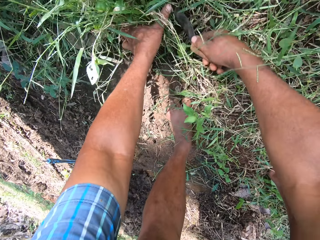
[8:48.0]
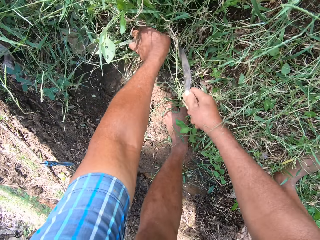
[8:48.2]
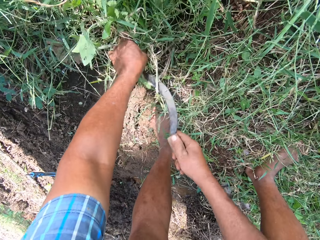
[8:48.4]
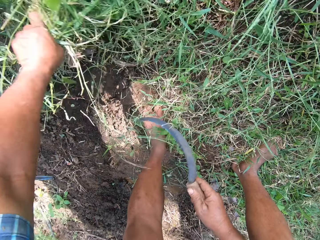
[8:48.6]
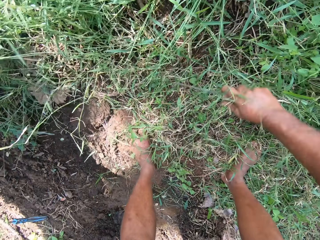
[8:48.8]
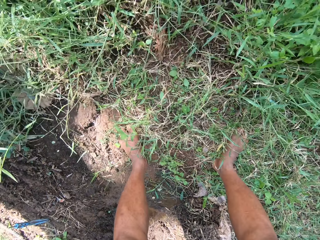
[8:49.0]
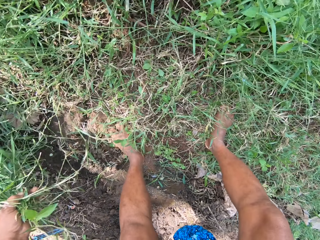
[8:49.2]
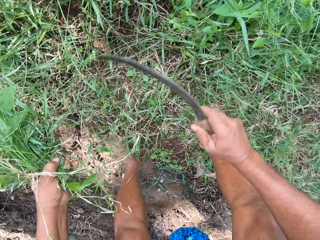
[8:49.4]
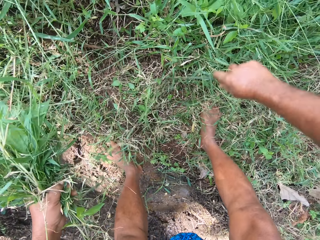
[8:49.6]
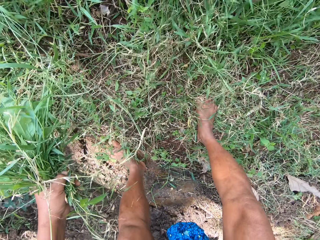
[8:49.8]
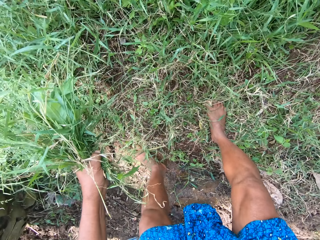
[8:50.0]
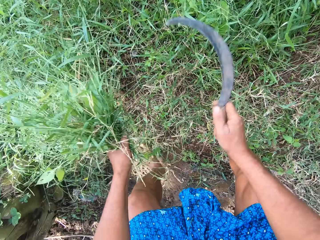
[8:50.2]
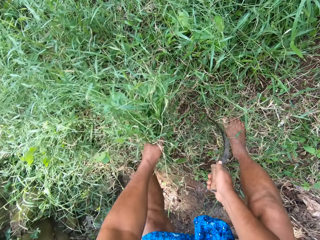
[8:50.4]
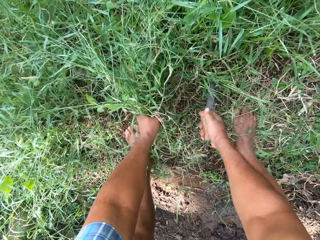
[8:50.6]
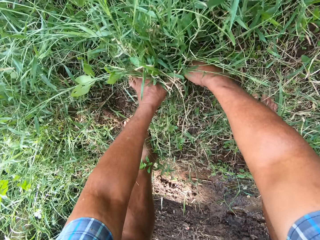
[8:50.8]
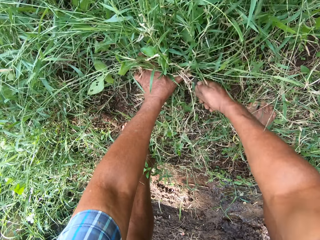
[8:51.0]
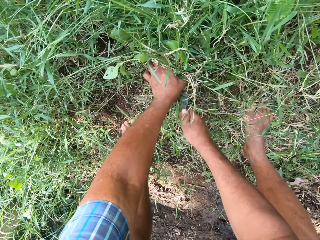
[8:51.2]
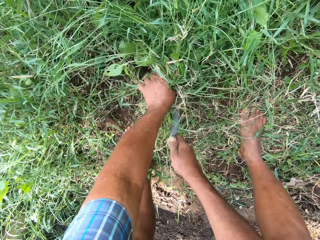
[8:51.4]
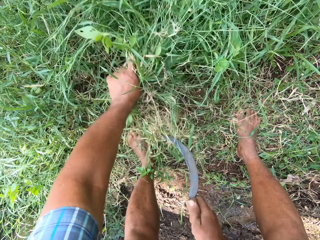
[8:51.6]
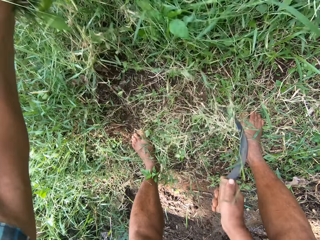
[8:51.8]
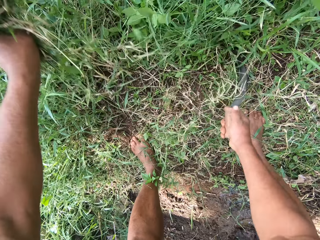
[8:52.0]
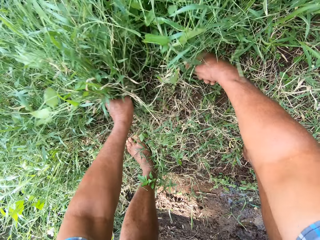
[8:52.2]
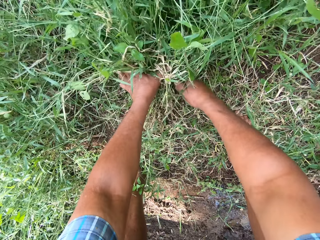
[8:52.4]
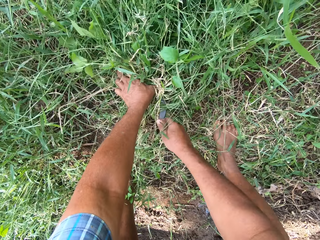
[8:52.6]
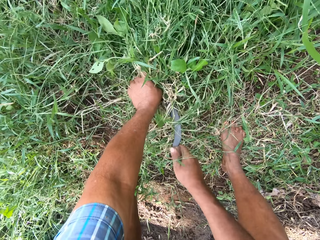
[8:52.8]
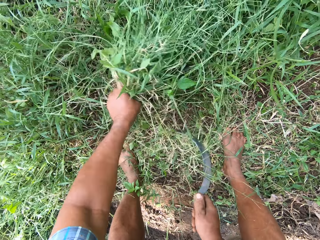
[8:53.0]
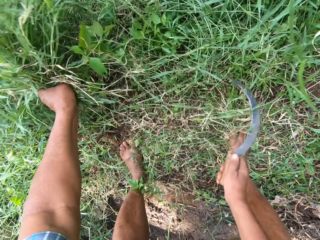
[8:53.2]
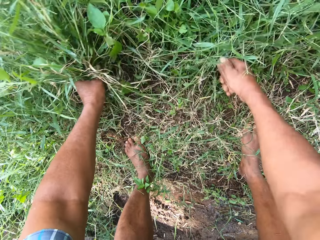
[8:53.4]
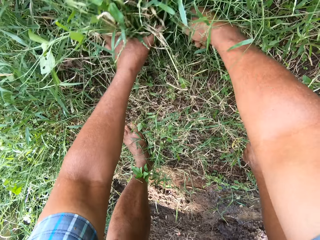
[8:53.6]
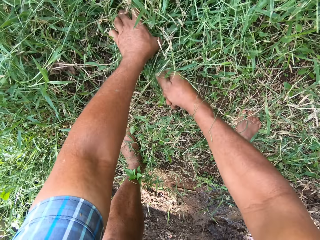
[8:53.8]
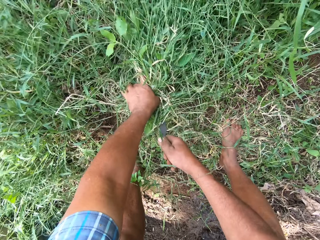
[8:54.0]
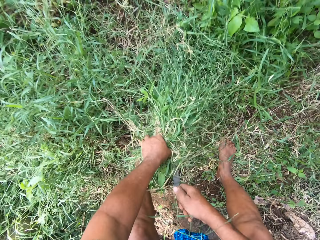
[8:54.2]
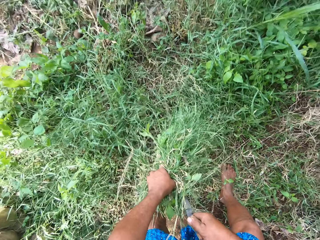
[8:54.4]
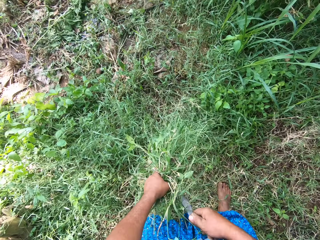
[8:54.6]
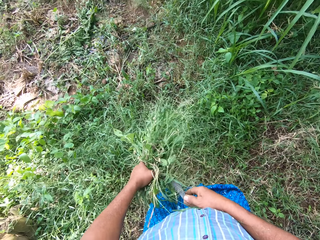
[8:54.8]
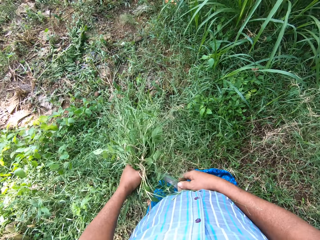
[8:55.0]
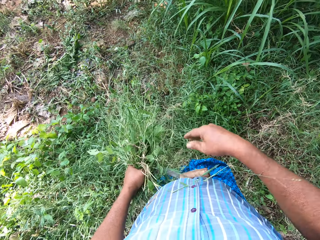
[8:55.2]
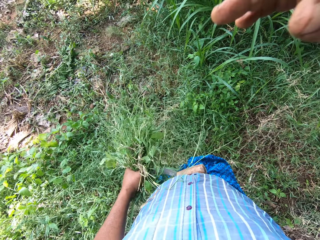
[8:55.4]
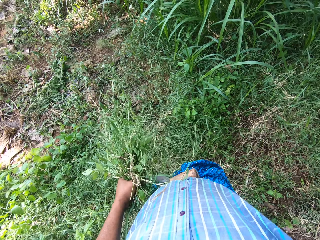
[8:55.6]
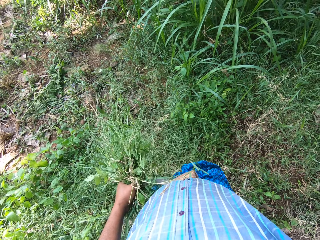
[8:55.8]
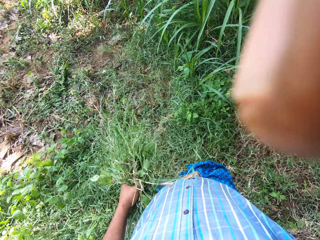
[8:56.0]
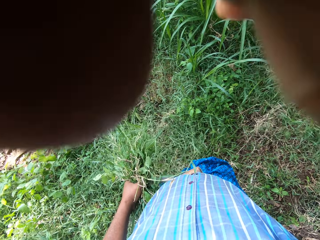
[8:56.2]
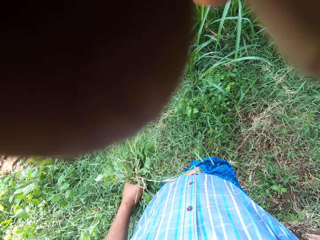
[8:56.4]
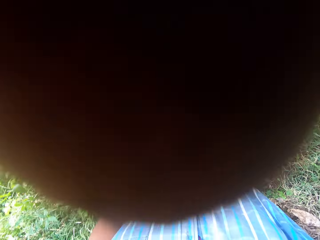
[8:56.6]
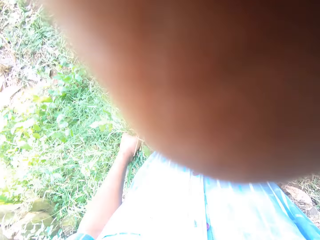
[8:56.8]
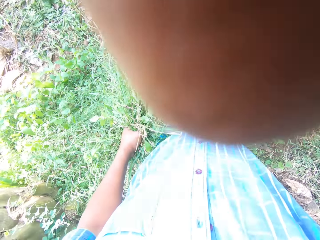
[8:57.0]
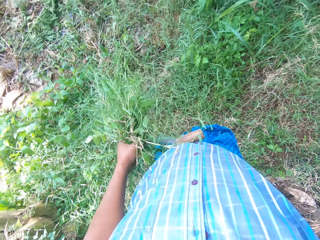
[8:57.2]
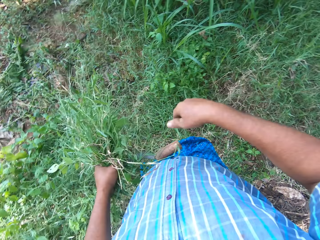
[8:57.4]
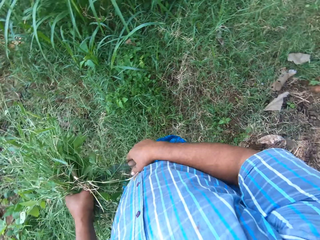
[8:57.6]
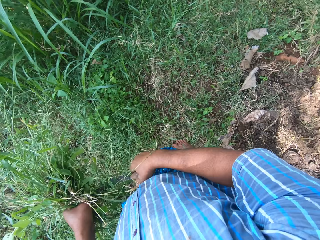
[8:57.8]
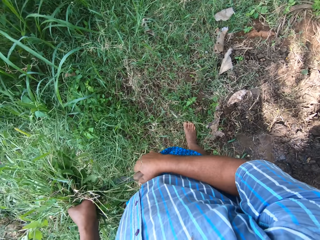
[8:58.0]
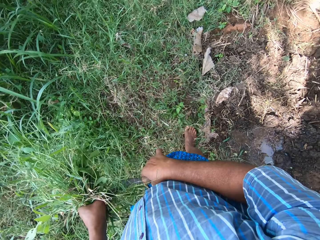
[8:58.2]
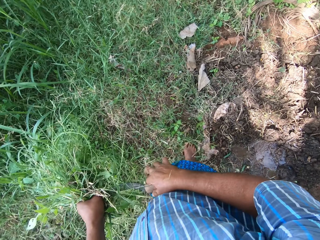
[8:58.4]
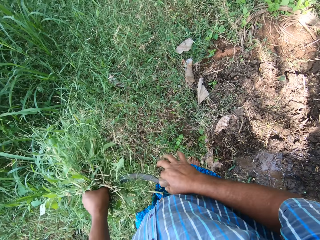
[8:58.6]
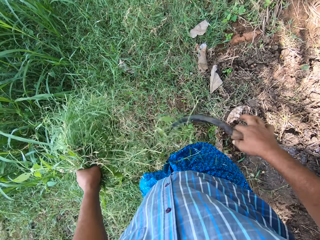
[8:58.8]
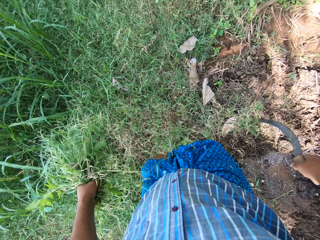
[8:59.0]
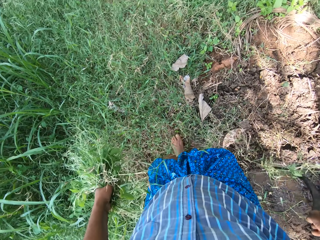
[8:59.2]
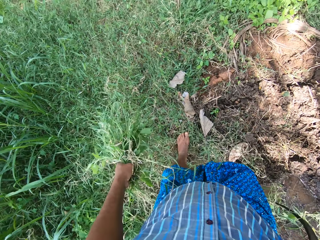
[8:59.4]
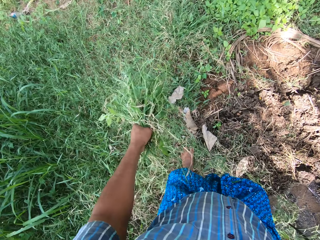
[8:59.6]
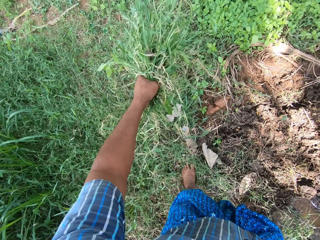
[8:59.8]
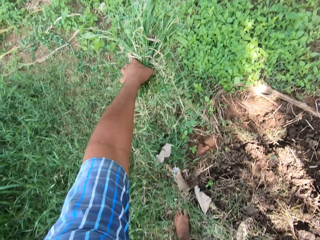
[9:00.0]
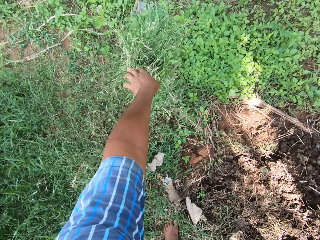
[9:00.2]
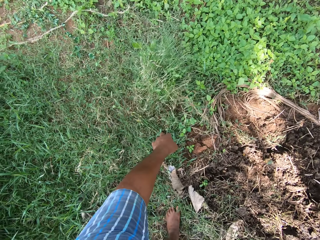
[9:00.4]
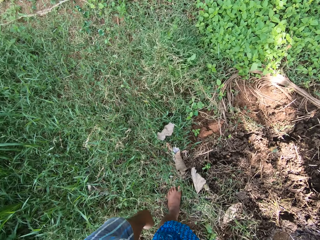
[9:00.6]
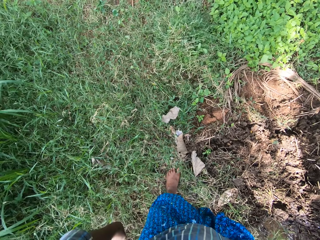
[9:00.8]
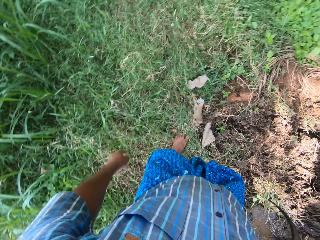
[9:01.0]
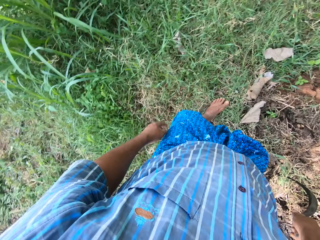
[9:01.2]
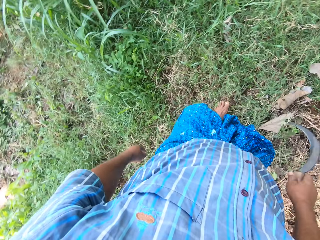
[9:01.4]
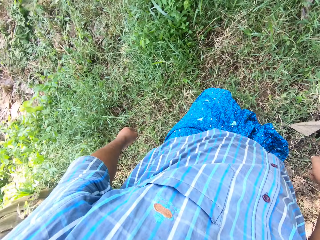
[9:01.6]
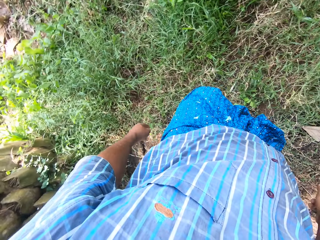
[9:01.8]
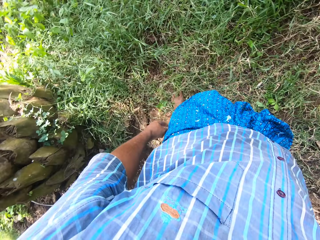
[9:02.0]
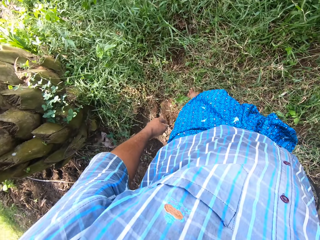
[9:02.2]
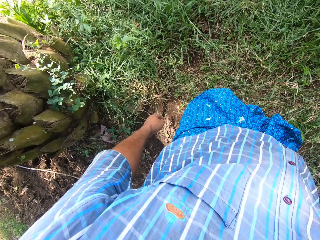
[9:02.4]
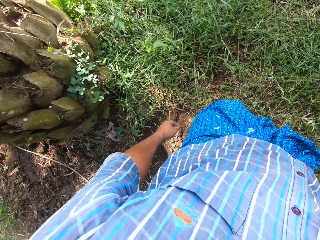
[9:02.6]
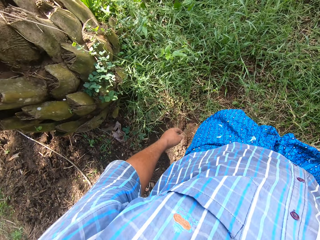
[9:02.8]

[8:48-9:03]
The camera wearer stands. He raises his right hand. He moves to the right. He removes the knife from the grasses with his right hand. He throws the grasses on the ground with his left hand. He moves to the left.

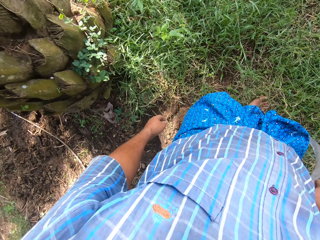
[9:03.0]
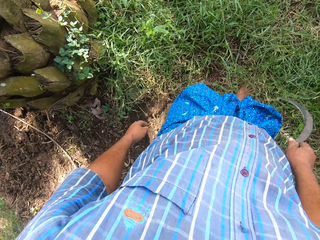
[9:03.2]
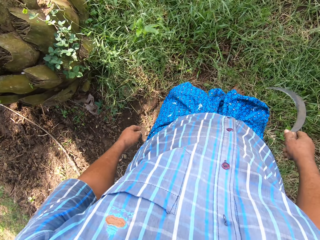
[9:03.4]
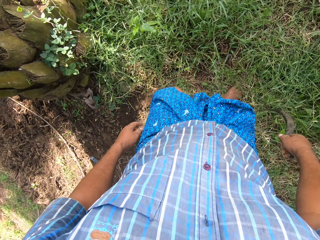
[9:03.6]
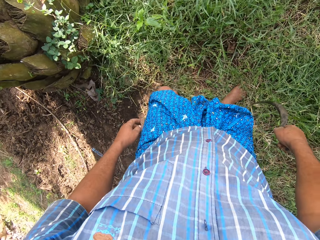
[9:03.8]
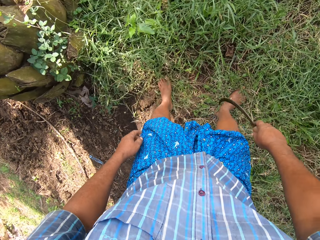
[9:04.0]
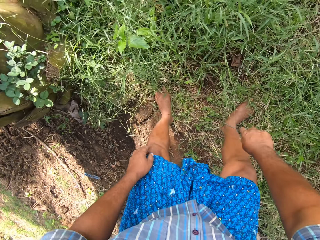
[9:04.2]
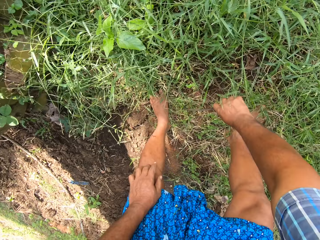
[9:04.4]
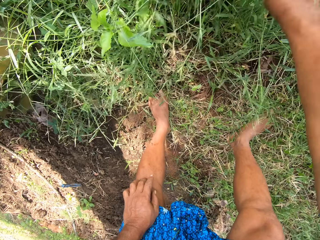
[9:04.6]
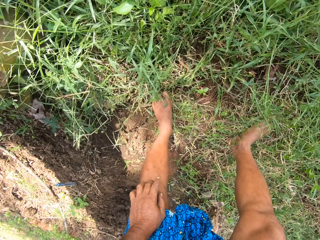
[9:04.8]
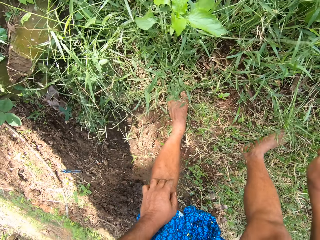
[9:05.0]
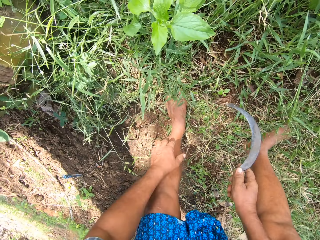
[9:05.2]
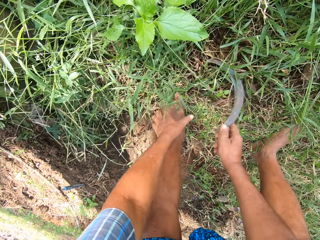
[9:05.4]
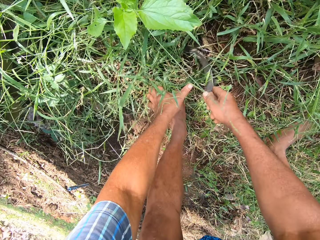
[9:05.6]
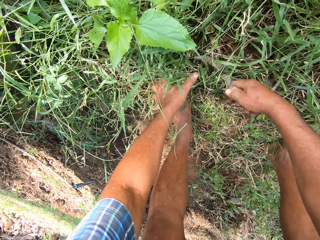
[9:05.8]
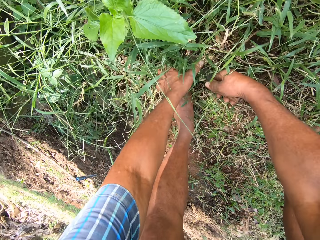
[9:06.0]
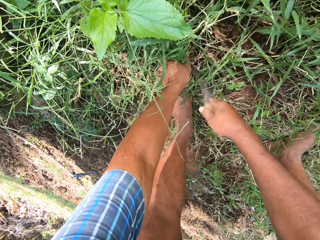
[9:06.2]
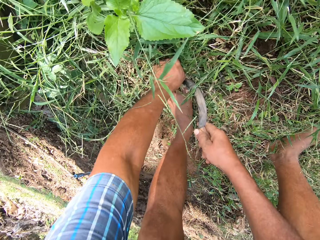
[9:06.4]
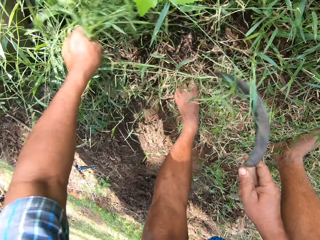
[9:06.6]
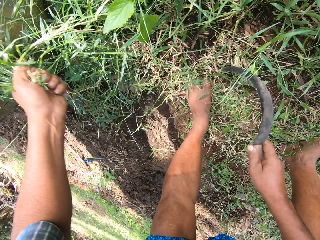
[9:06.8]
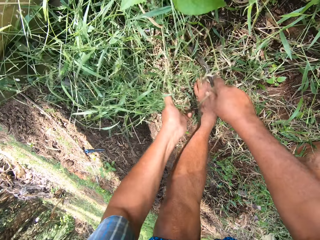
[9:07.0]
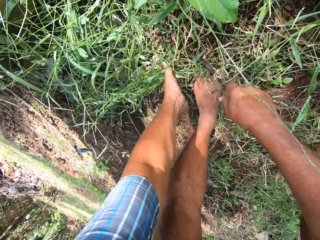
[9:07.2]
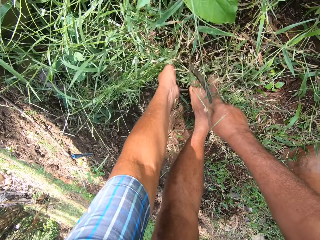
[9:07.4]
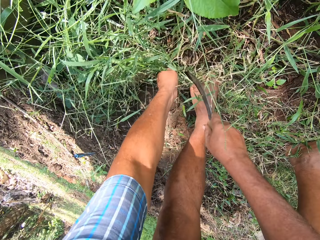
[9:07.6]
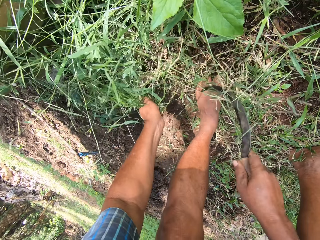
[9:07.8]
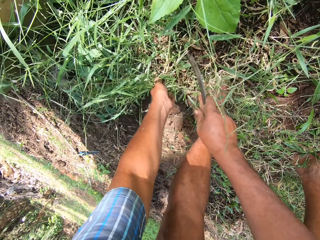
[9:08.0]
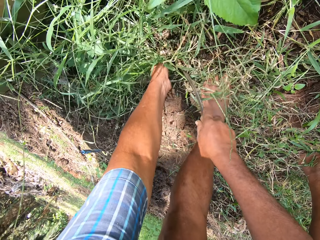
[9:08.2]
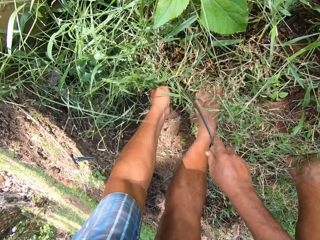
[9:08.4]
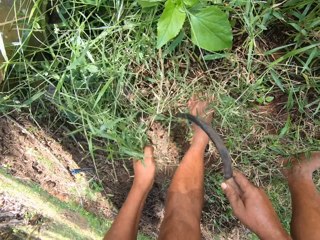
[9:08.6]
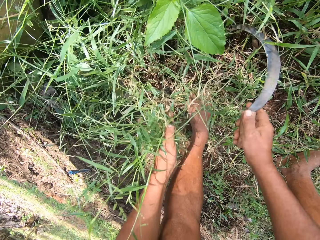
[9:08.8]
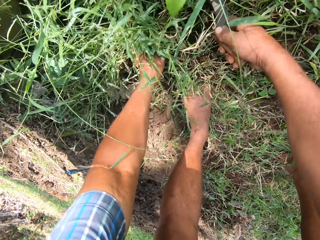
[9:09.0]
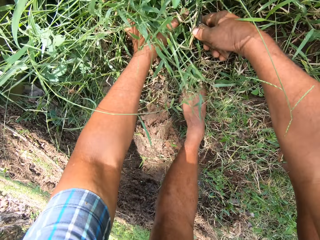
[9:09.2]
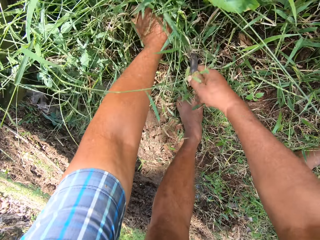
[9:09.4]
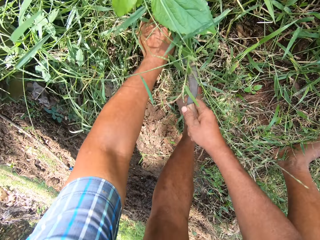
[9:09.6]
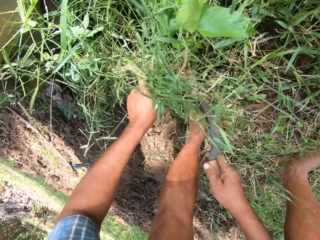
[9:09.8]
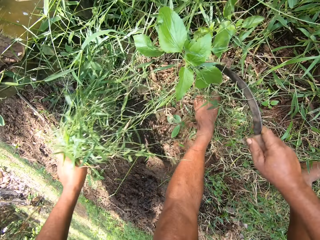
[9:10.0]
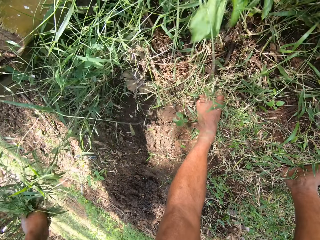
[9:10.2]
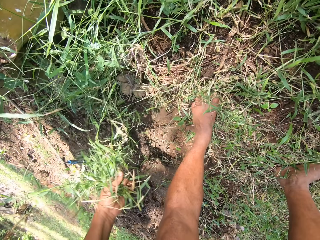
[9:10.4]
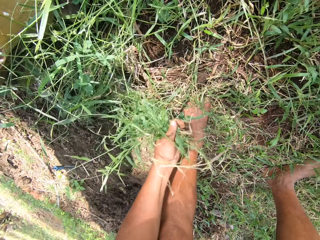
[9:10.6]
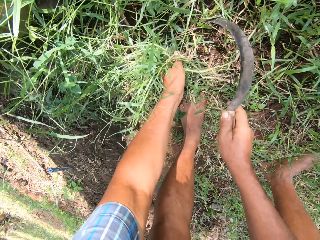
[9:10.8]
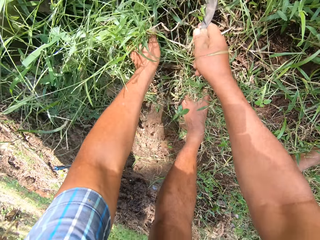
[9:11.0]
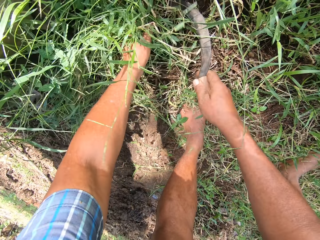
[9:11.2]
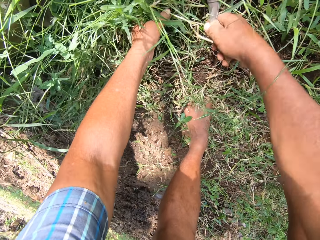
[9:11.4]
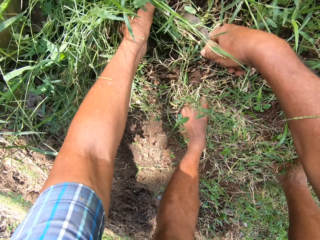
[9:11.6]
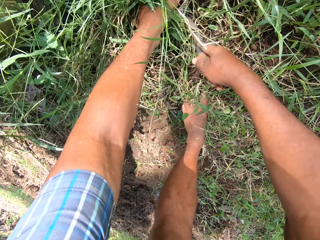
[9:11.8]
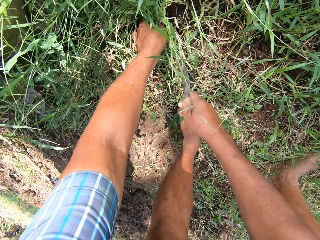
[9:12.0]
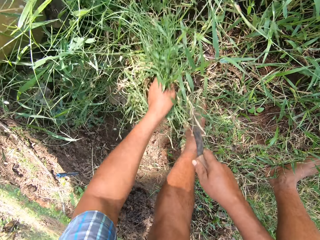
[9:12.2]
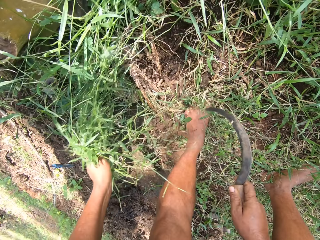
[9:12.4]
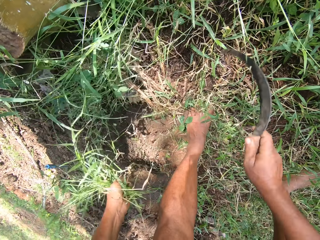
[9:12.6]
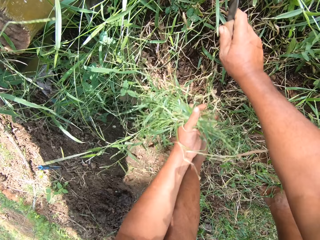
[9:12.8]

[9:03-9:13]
The camera wearer bends. He cuts the grasses with the knife in his right hand. He weeds the grasses with his left hand and the knife in his right hand.
